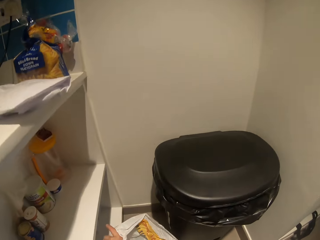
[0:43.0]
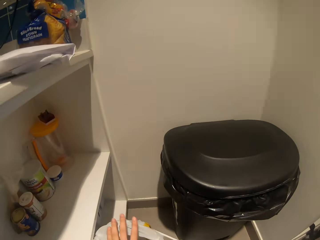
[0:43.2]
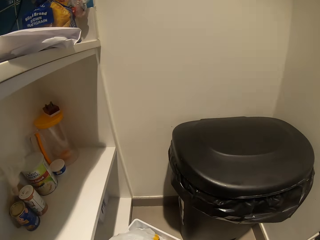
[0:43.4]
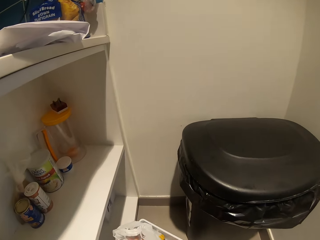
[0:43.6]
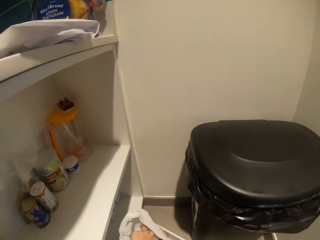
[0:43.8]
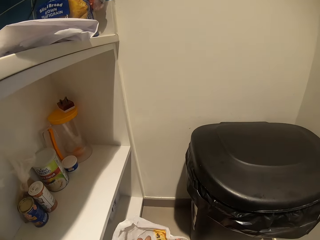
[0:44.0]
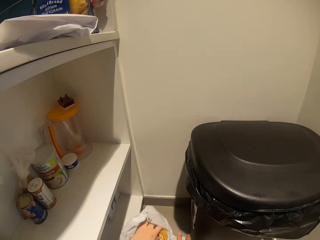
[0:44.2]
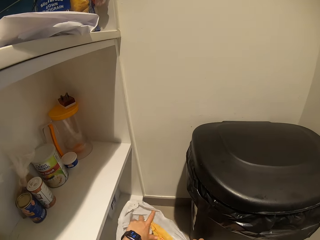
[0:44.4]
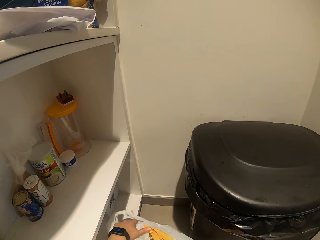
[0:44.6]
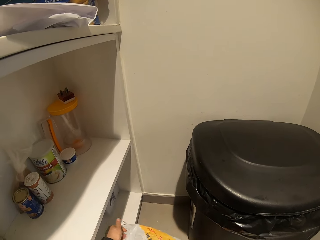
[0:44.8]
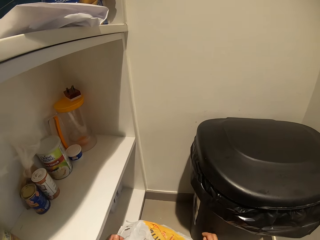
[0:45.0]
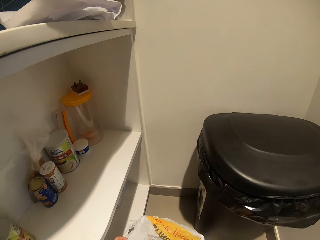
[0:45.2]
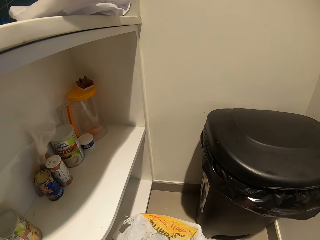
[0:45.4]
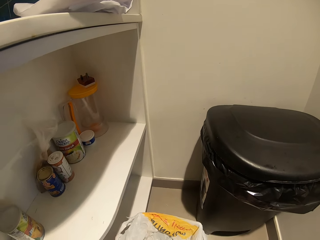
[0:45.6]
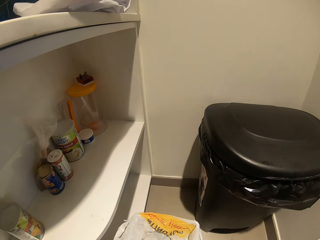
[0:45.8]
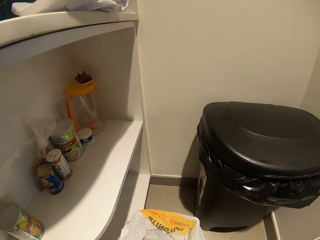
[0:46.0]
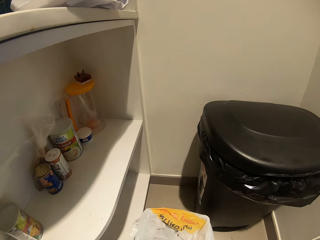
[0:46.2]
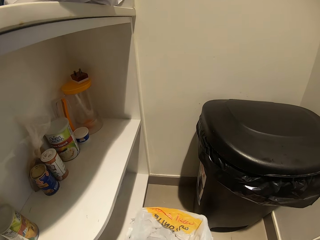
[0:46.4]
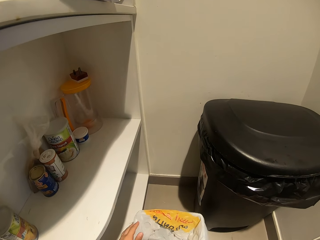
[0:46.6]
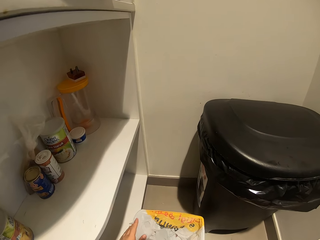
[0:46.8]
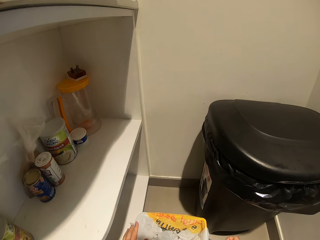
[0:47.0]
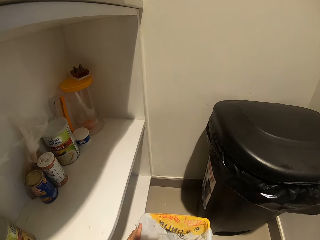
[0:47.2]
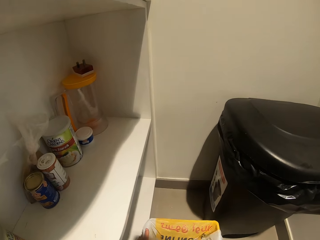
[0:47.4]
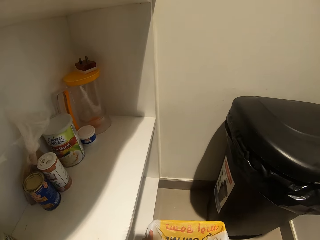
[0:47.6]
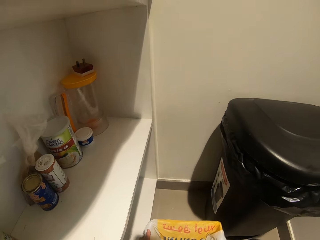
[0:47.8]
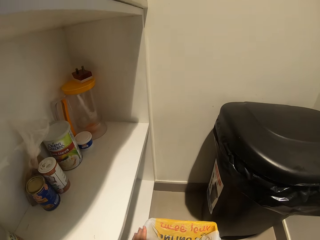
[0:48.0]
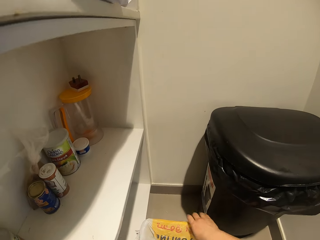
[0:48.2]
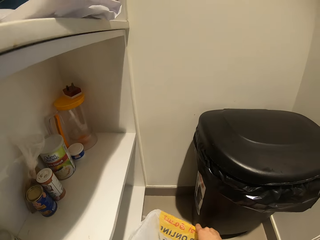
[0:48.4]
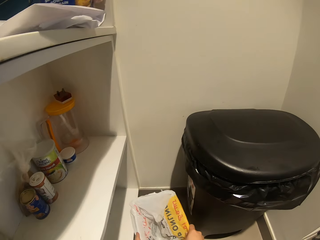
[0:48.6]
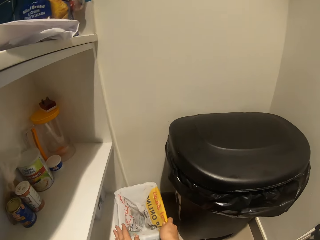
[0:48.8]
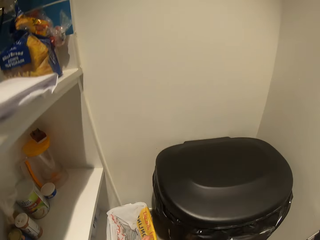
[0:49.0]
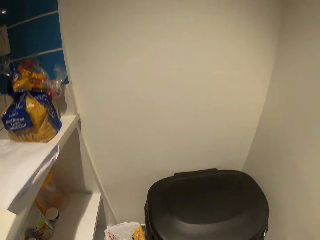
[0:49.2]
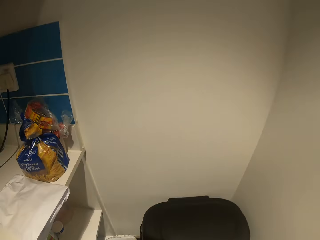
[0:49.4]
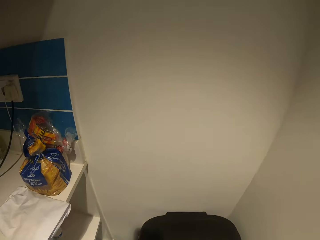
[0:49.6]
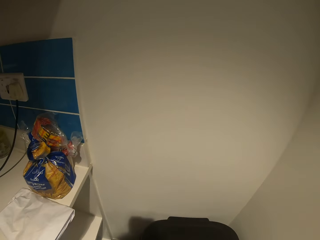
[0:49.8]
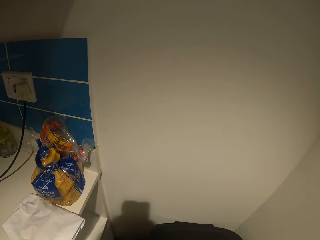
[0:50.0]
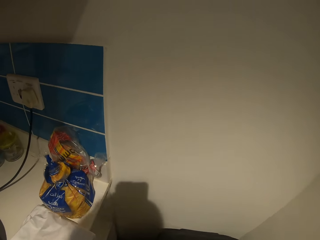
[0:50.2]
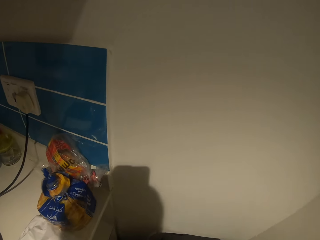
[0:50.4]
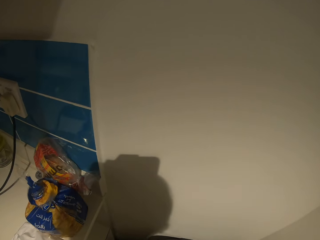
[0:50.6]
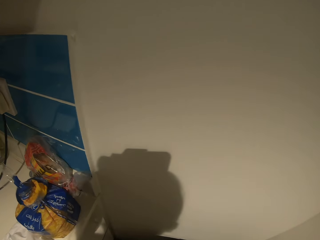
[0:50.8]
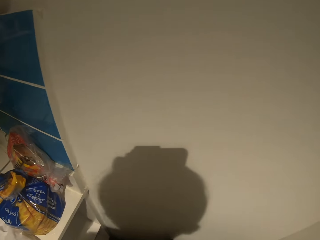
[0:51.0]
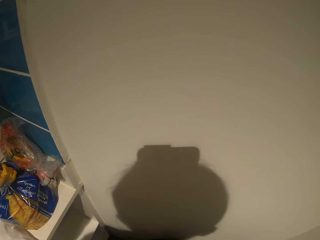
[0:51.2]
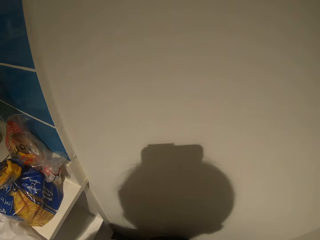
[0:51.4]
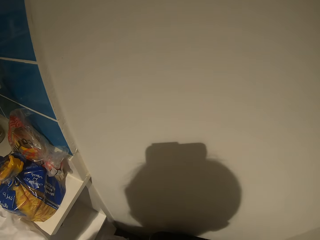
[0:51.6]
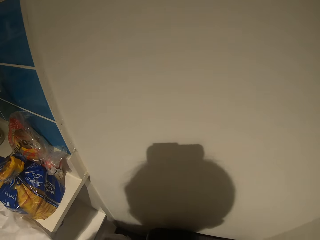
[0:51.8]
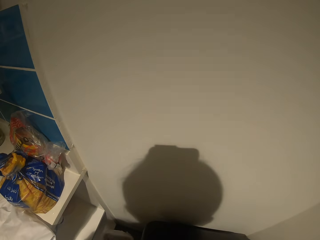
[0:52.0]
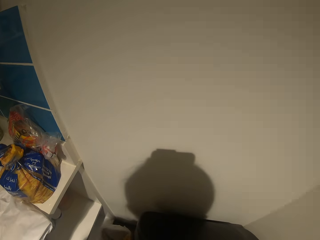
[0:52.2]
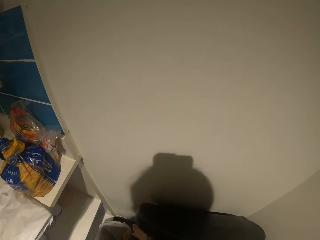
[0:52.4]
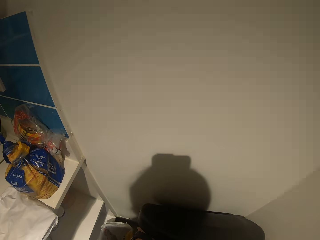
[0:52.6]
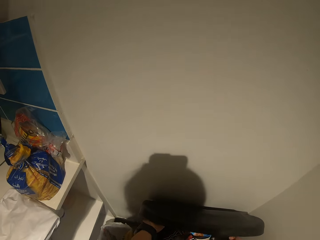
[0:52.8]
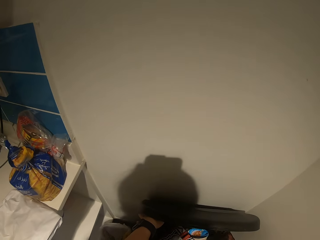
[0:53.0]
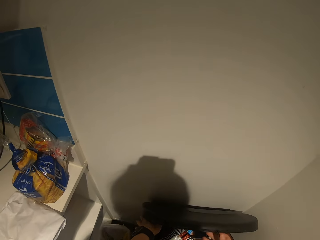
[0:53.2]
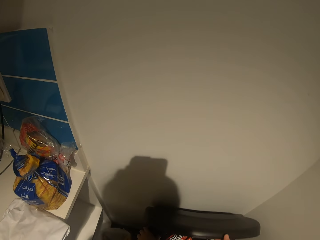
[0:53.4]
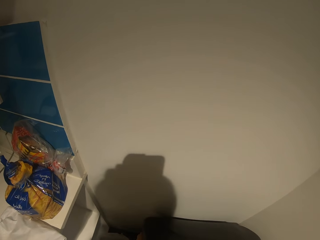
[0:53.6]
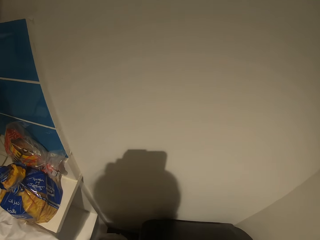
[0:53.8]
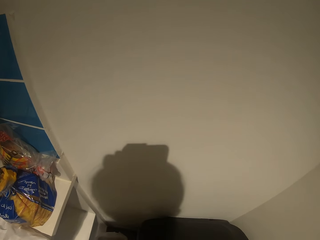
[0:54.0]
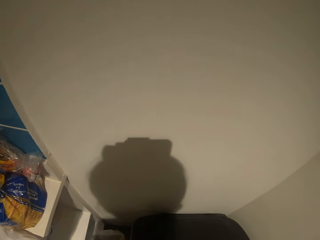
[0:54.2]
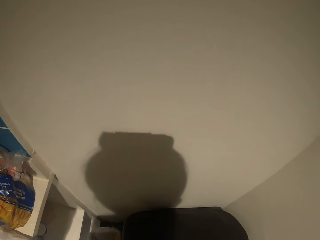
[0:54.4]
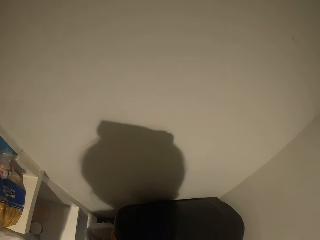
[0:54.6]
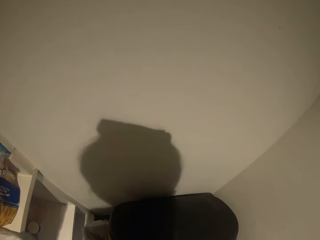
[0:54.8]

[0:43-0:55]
The camera wearer puts the nylon bag in the waste bin with both hands. He pushes the waste bin on the floor with both his hands. He opens a dustbin with both his hands.

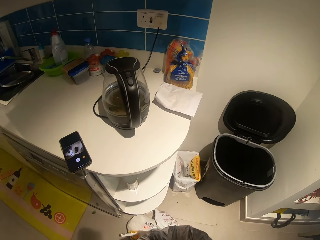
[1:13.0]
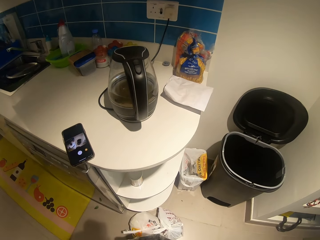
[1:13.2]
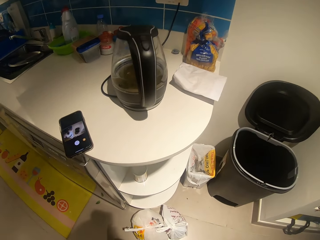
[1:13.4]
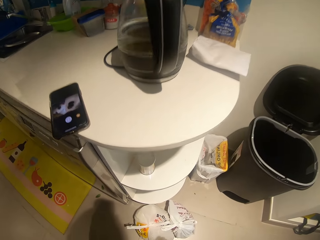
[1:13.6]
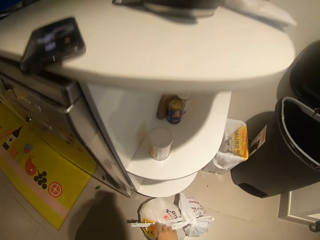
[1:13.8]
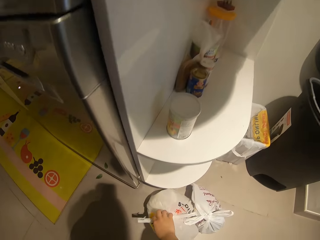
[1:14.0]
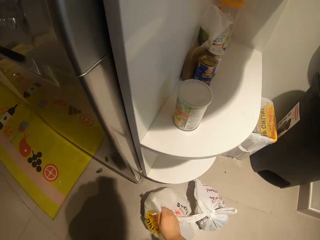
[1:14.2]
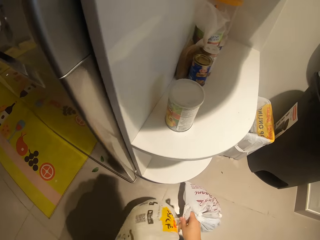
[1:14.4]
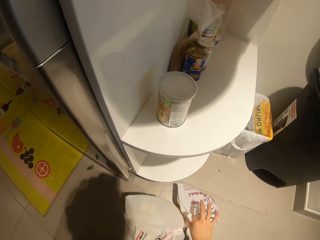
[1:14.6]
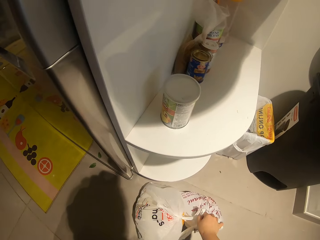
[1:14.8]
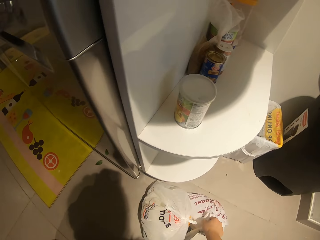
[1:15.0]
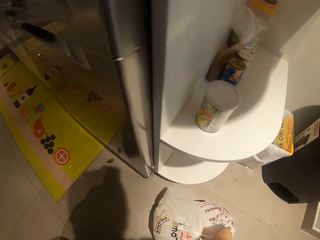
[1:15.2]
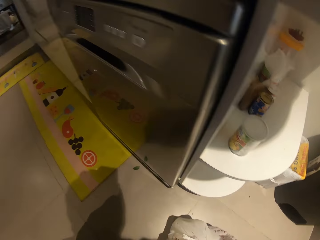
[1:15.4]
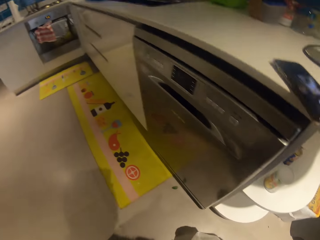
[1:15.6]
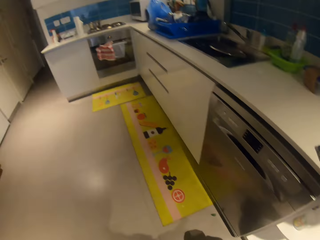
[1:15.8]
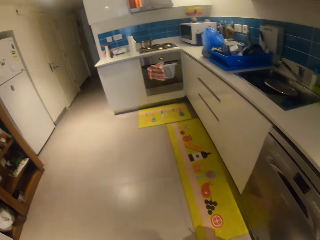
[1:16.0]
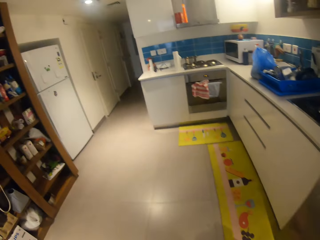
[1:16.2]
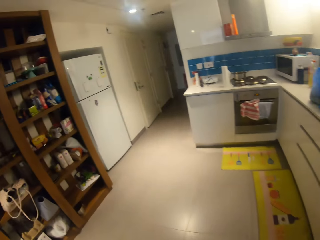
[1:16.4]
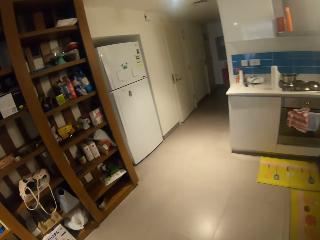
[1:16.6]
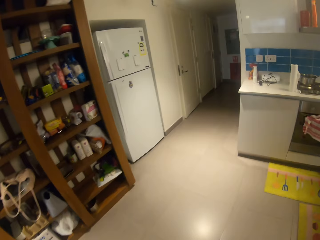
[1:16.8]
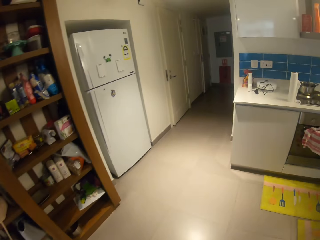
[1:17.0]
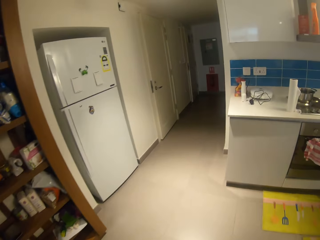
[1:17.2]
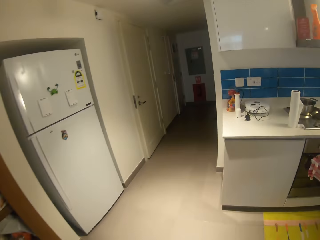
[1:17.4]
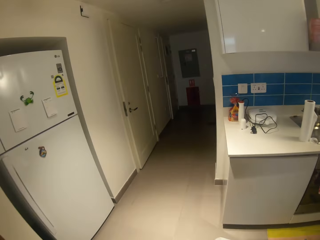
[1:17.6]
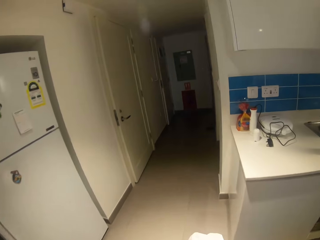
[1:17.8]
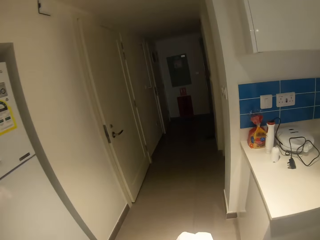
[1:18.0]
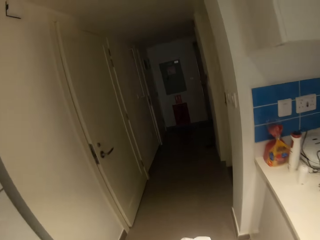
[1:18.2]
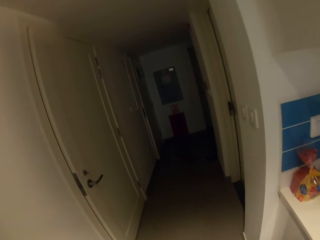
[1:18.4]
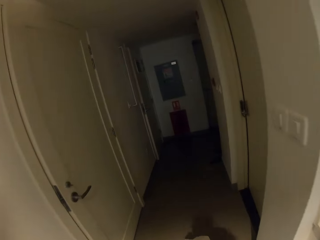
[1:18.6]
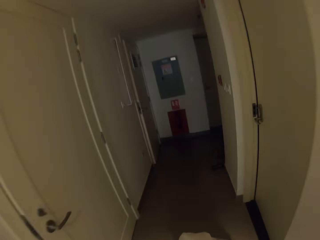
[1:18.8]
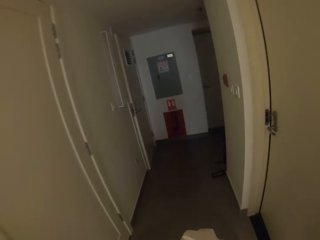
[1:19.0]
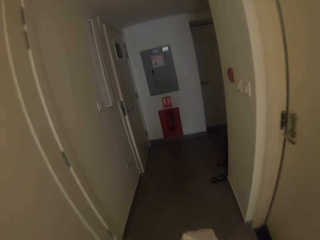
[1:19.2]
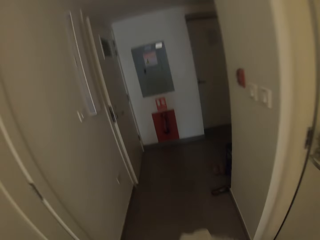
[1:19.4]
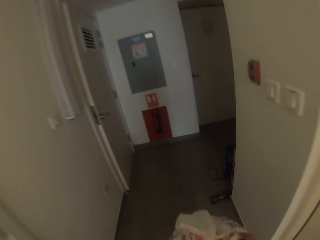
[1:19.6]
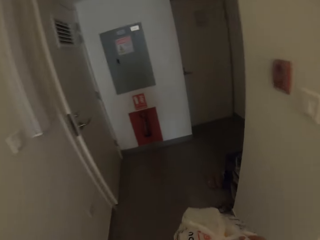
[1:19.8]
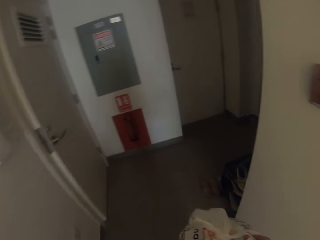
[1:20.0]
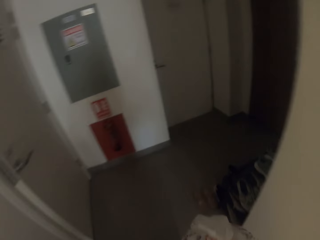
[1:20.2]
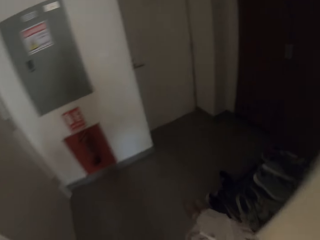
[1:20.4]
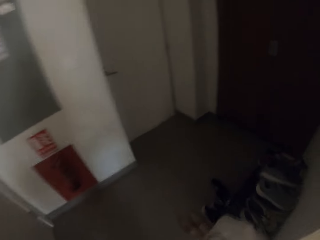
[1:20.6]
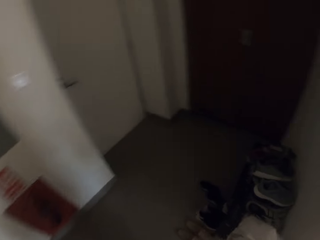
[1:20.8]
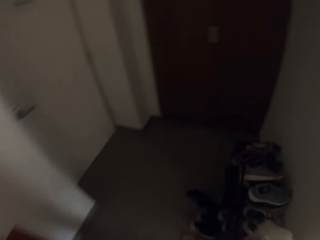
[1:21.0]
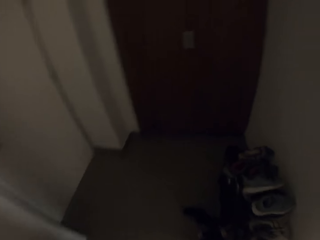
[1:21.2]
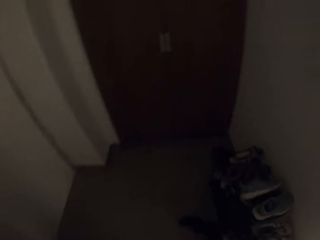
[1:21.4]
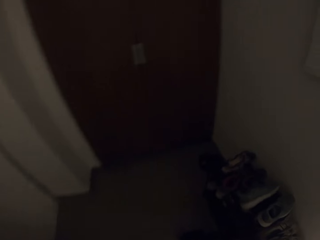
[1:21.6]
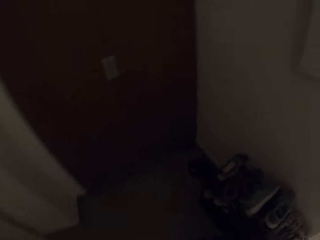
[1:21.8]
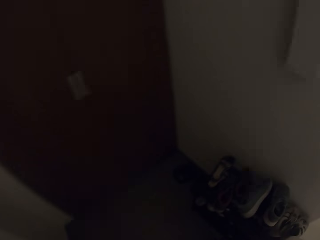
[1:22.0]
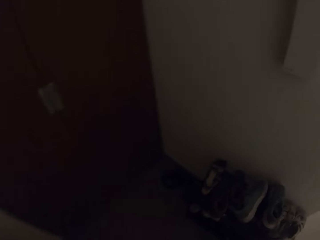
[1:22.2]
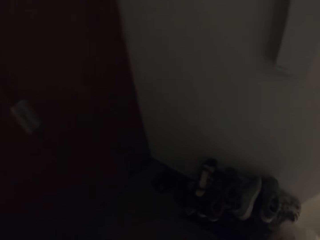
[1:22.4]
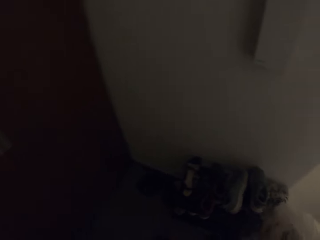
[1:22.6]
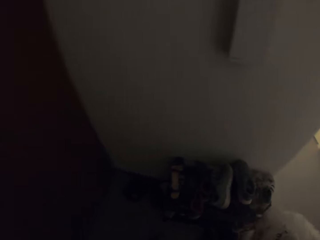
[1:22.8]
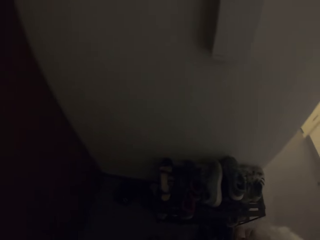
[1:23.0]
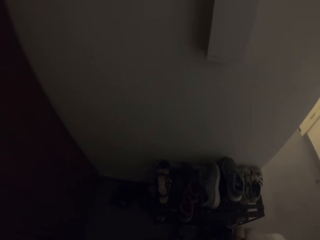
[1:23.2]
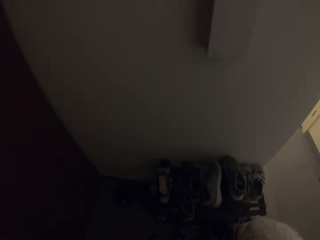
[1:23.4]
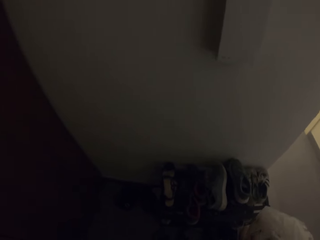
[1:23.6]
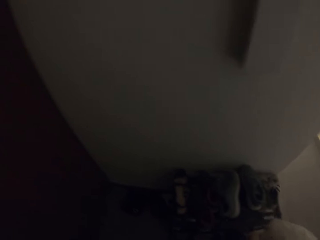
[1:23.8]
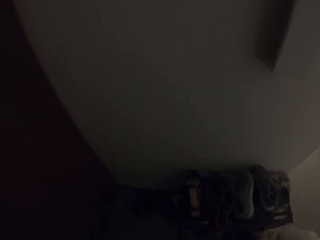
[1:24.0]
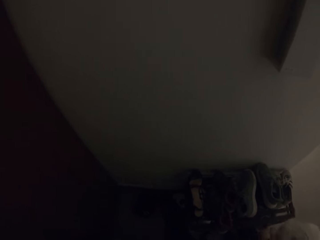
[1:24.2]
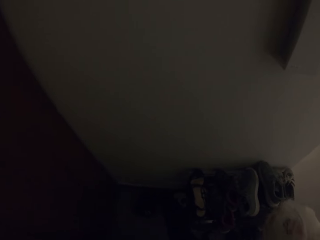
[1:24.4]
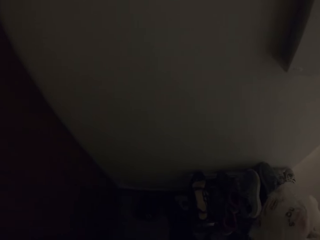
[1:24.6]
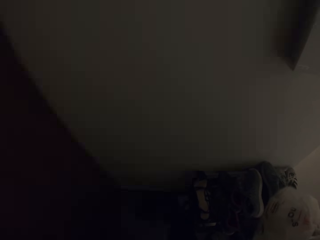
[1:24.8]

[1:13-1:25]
The camera wearer picks up the nylon bags on the floor with his right hand. He walks toward the room door with the nylon bags in both hands.
